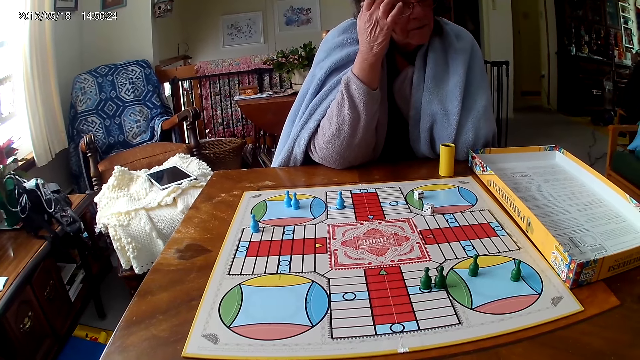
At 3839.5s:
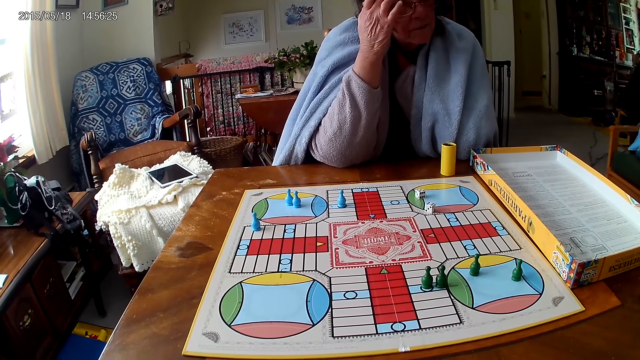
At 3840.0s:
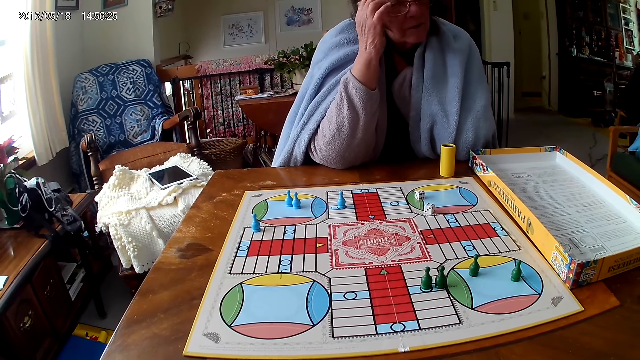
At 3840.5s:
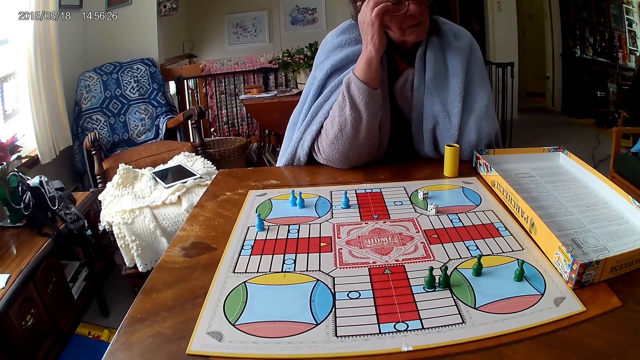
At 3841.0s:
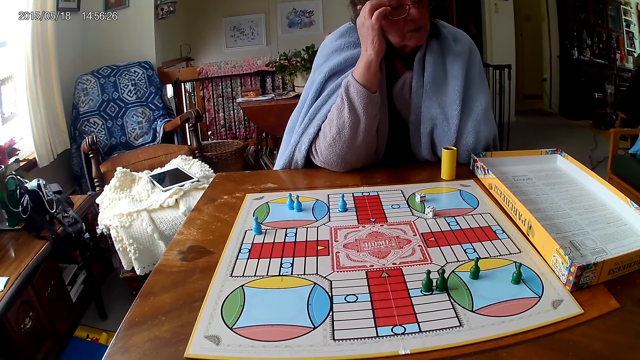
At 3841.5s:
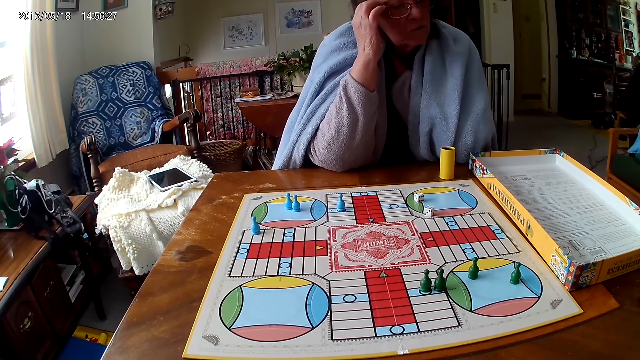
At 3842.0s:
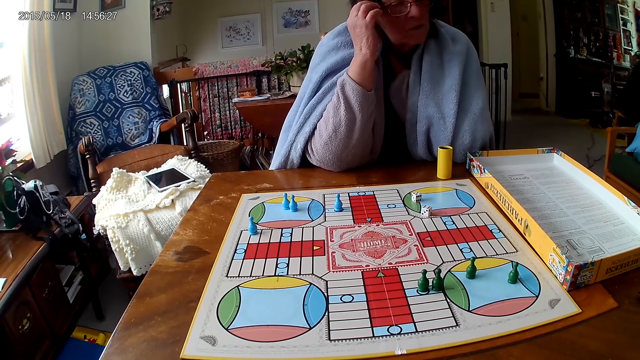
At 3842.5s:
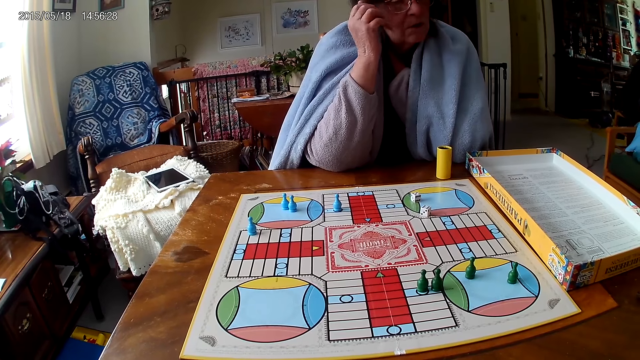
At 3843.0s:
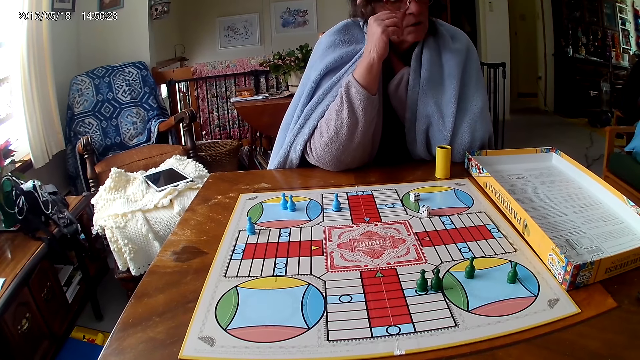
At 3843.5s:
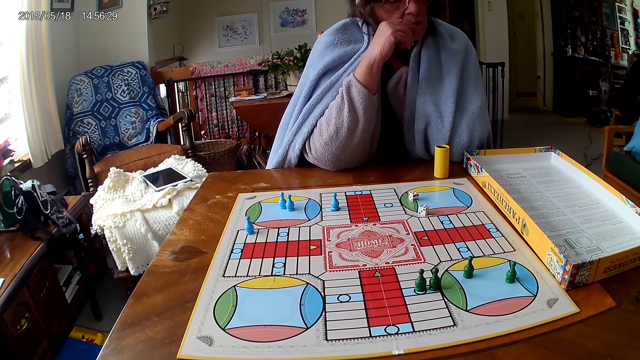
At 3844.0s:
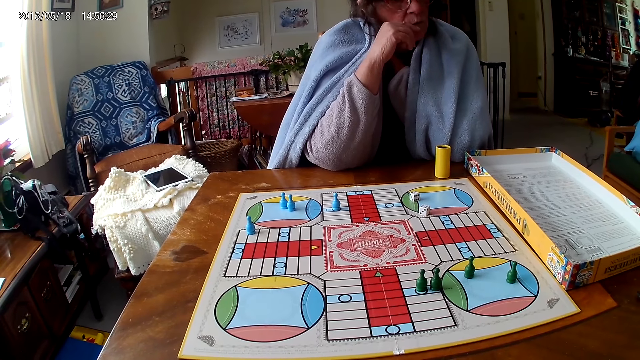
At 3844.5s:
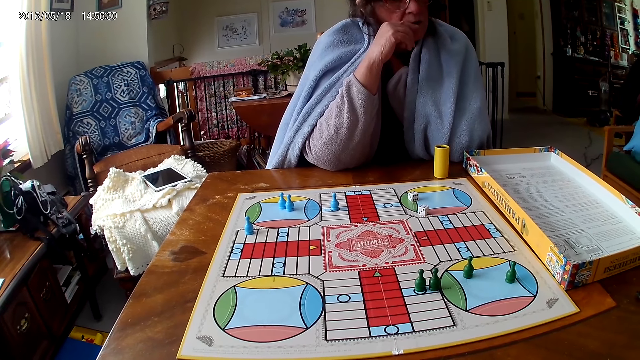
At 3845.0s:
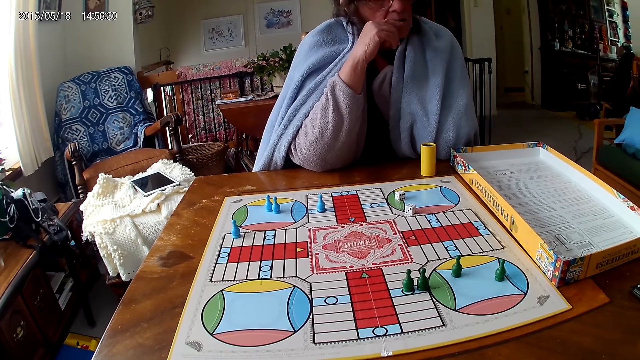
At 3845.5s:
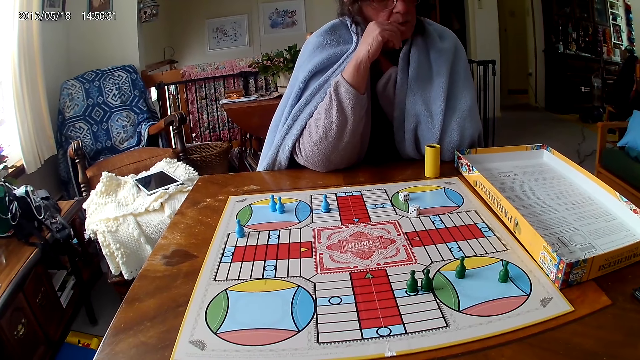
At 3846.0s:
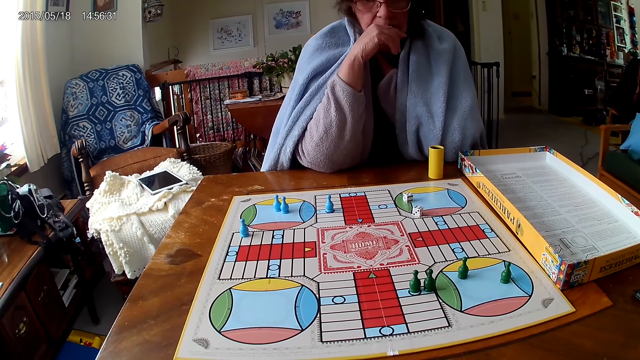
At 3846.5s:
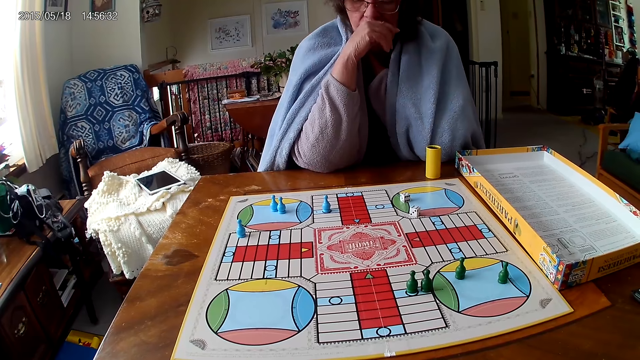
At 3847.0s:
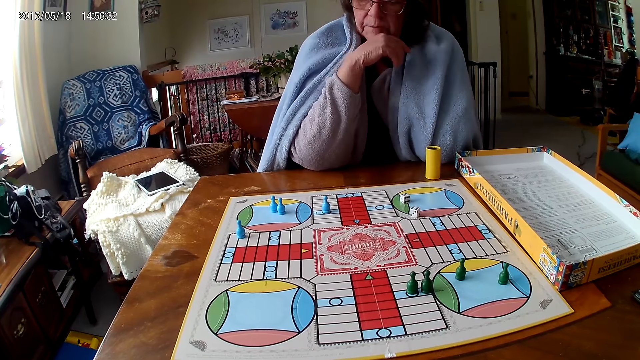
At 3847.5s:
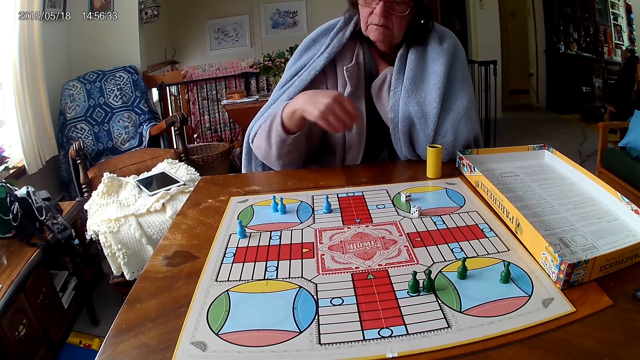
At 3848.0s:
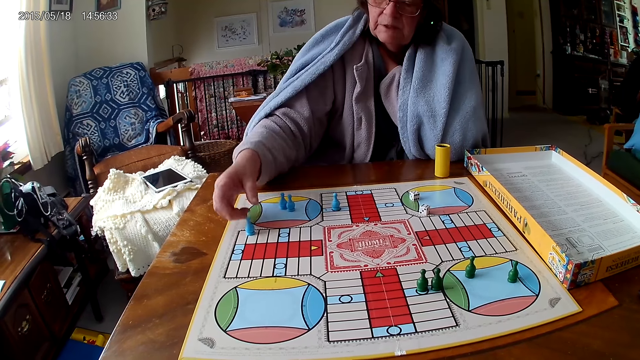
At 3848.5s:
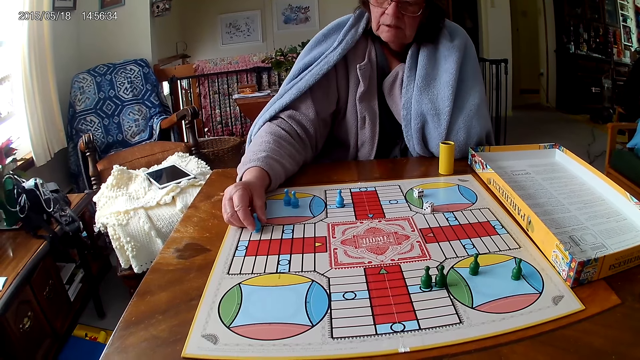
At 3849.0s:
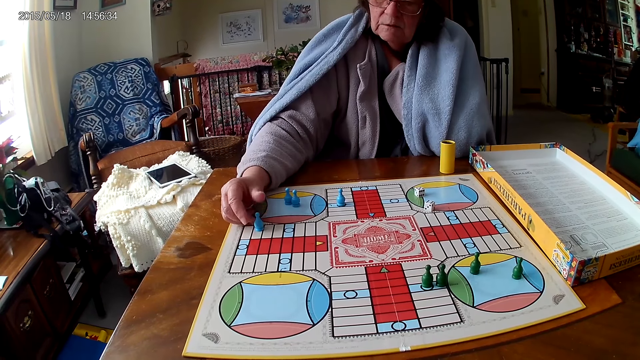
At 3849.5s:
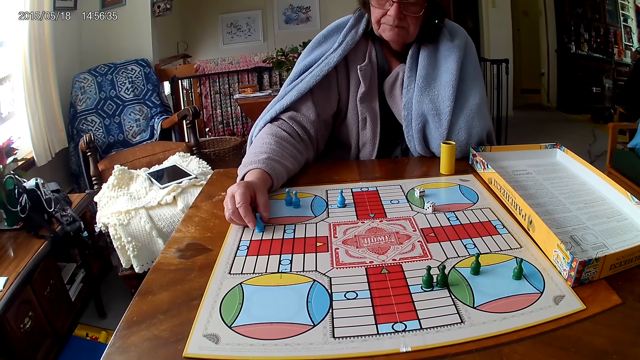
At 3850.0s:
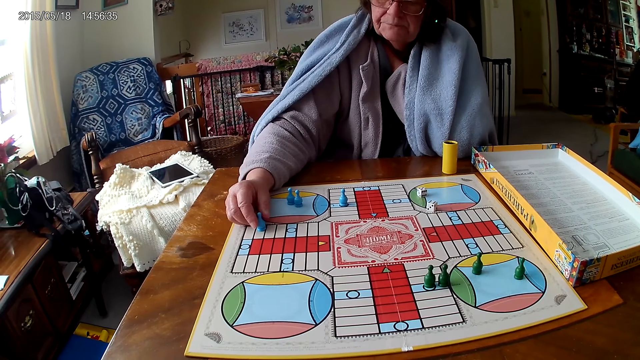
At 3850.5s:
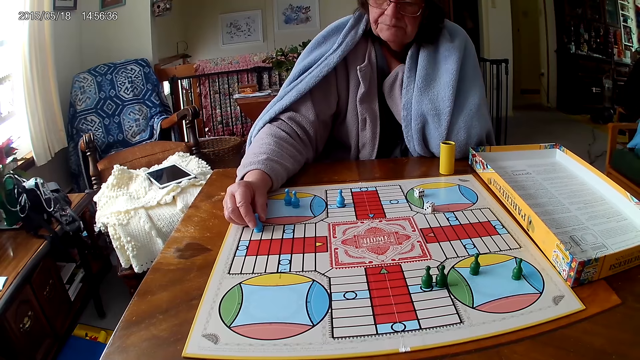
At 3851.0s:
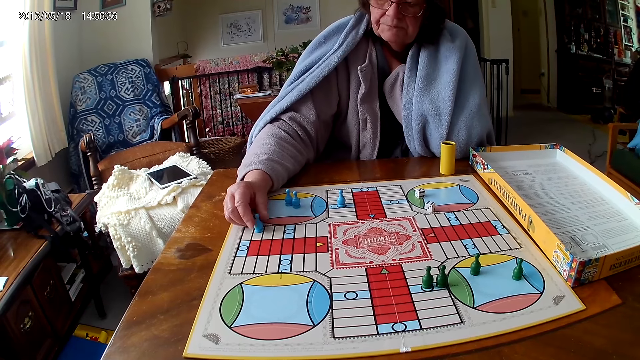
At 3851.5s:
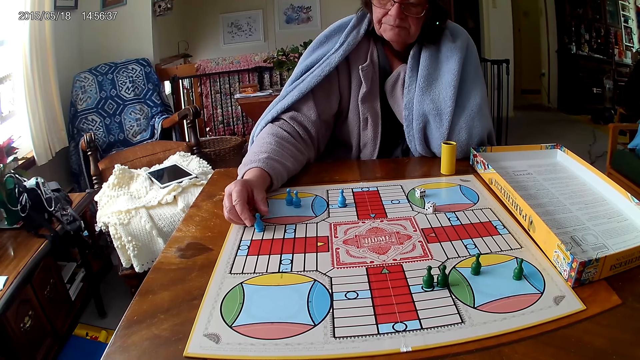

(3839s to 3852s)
The camera wearer looks around. He adjusts the ludo token on the ludo game with his left hand. A woman picks the pawn.

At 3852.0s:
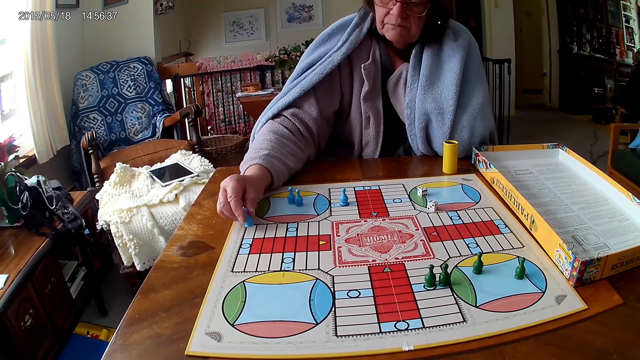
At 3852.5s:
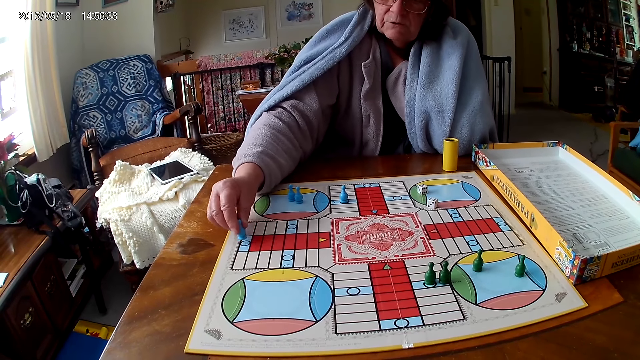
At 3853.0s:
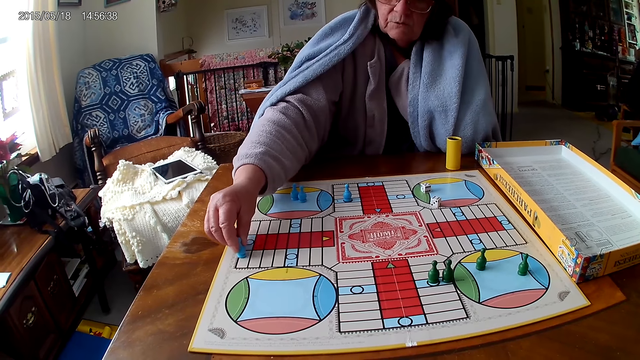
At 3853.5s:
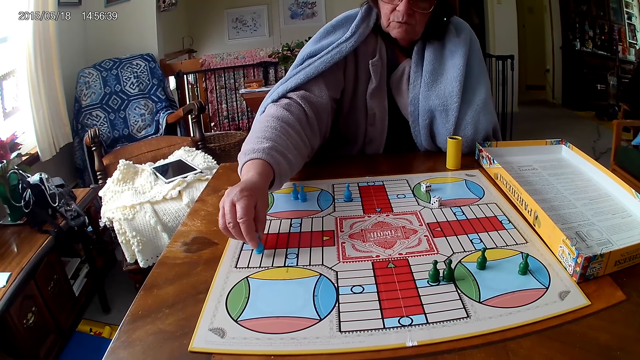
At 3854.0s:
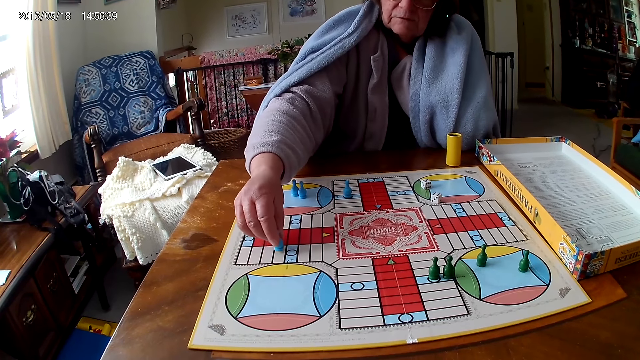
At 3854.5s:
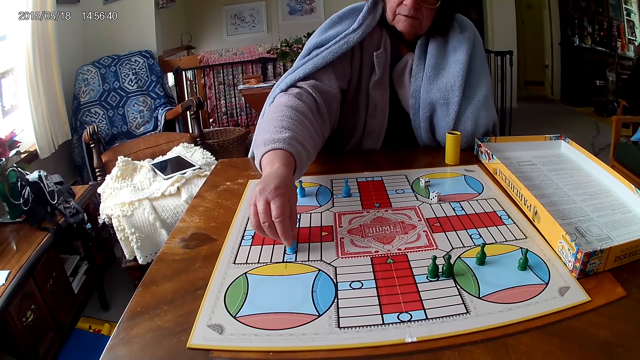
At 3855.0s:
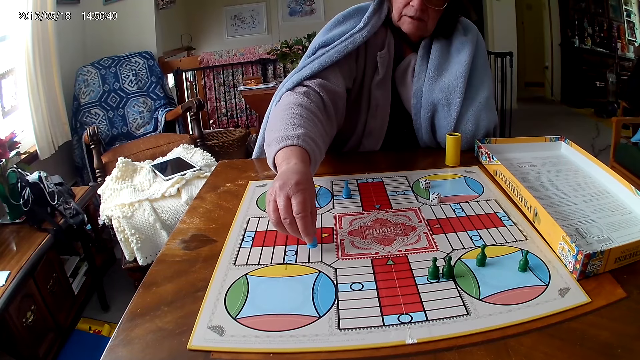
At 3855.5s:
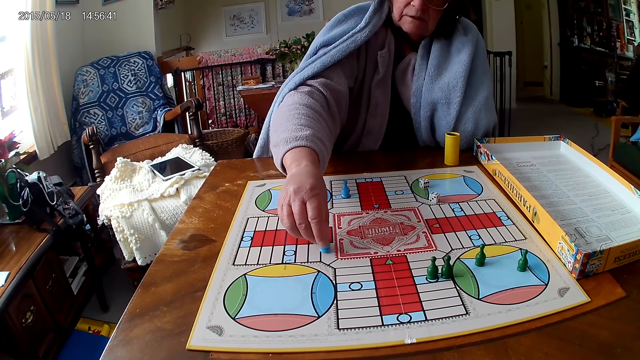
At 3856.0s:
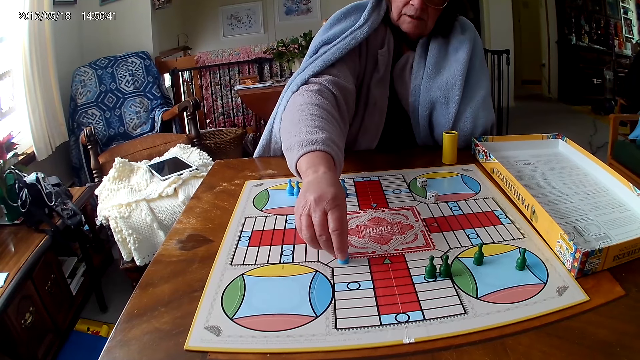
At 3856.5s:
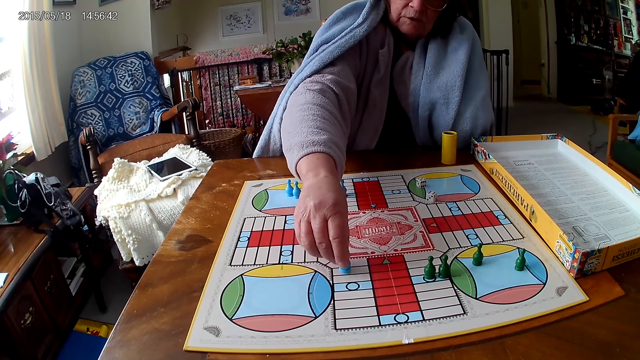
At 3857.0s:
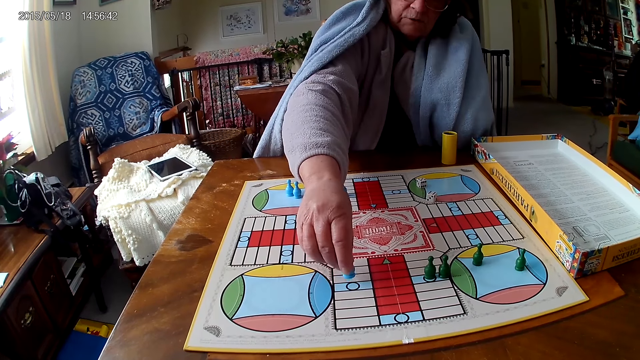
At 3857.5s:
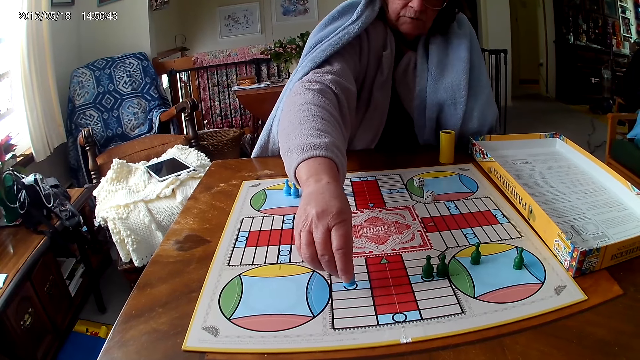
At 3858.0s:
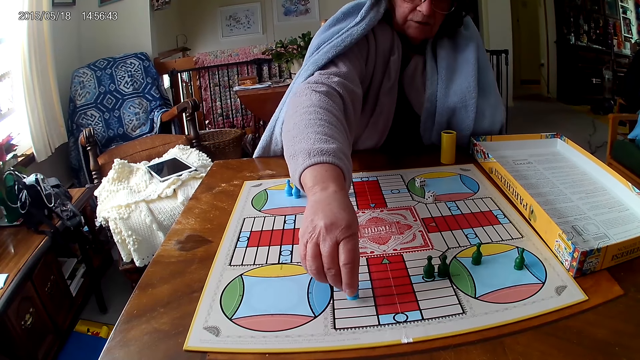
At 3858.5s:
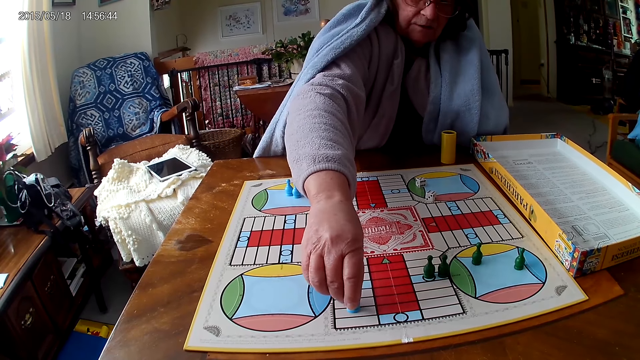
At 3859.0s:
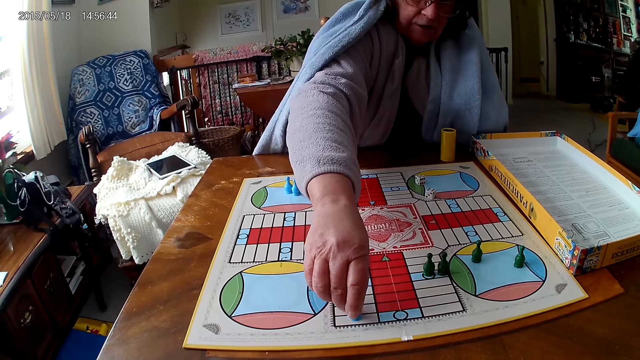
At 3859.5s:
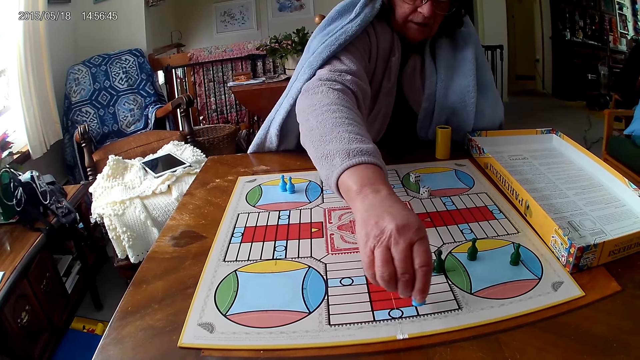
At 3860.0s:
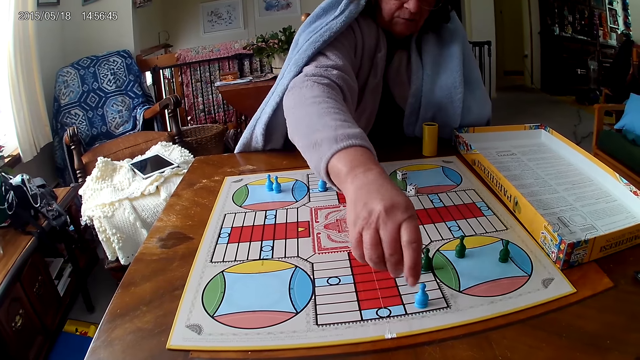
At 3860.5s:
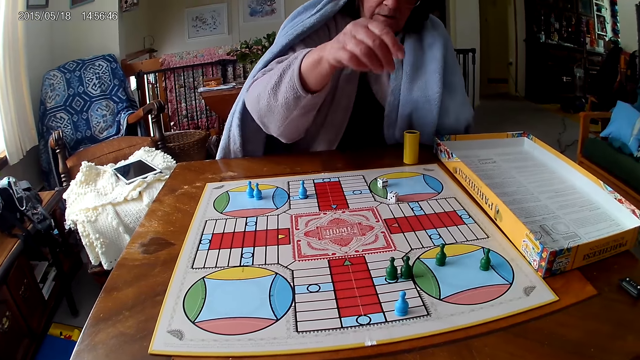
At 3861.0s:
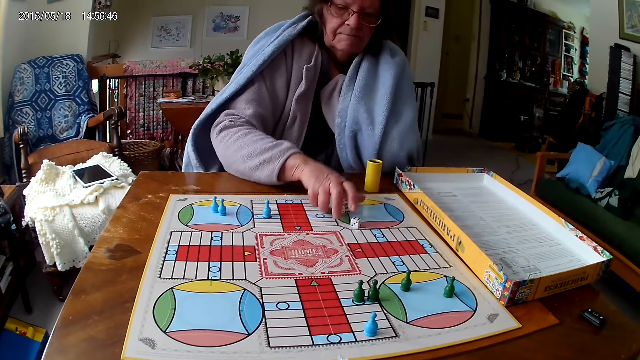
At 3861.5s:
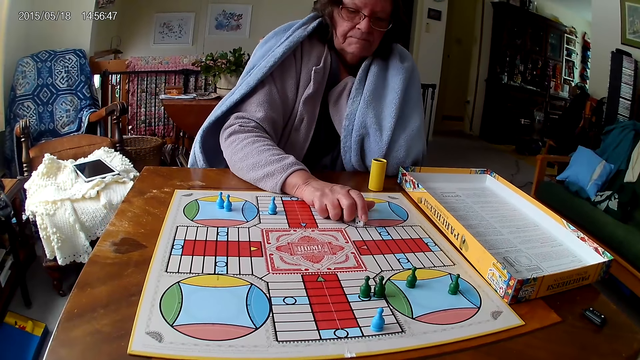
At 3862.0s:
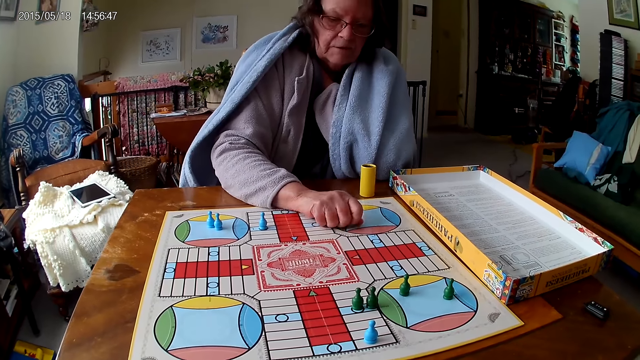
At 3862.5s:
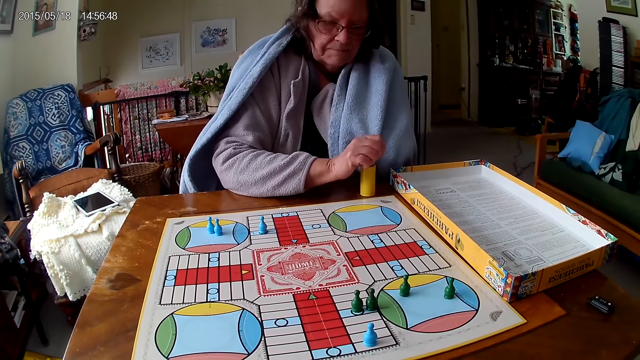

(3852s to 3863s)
The camera wearer picks the ludo token on the ludo game with his left hand. A woman moves the pawn. The woman returns her hands. The woman packs dice from the ludo game on the table with her right hand and picks the dice.
